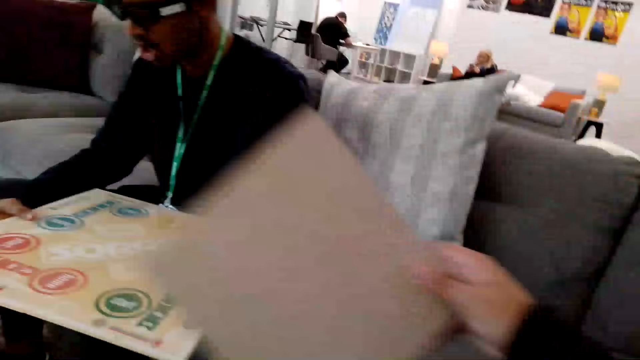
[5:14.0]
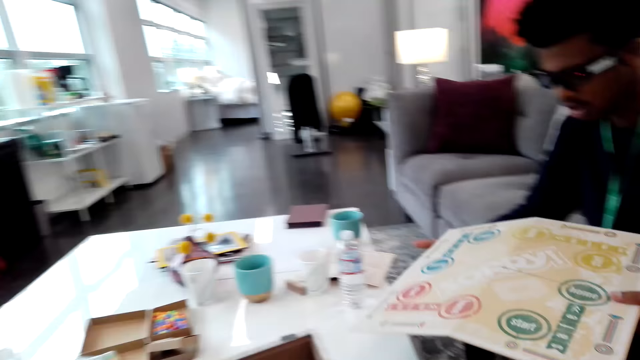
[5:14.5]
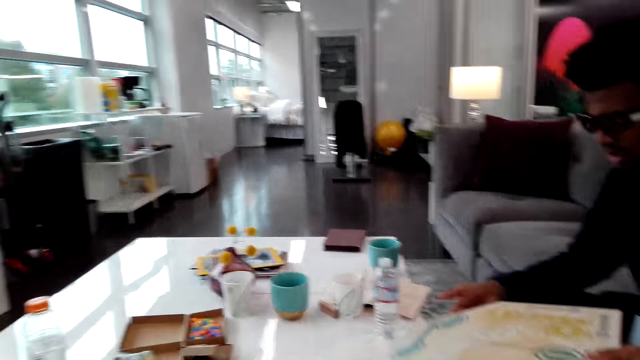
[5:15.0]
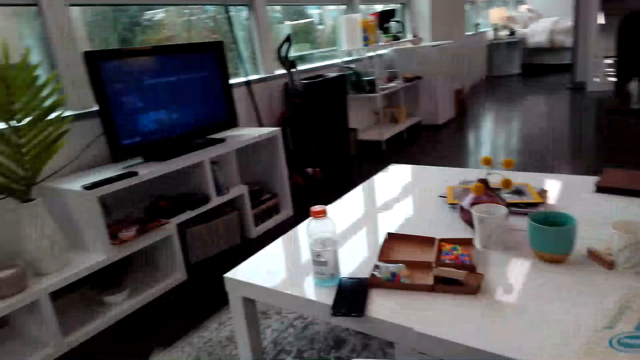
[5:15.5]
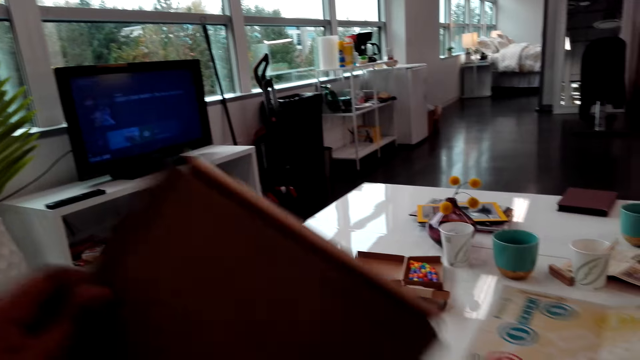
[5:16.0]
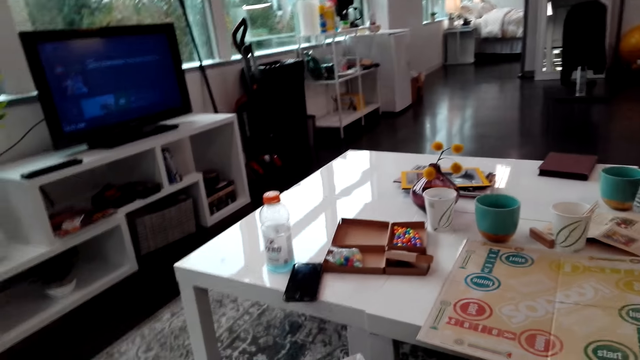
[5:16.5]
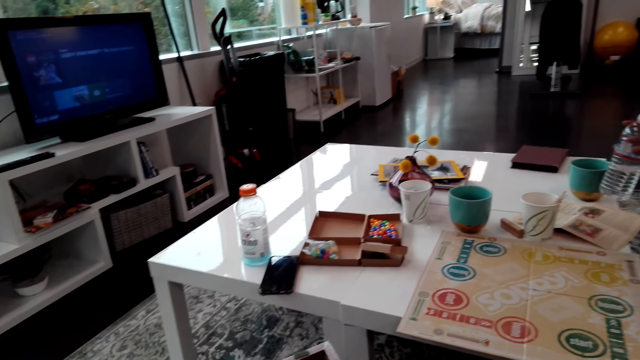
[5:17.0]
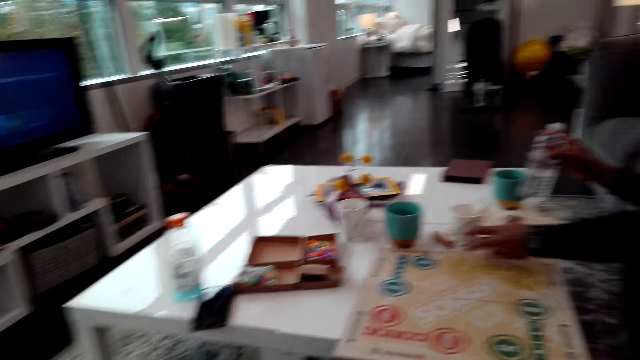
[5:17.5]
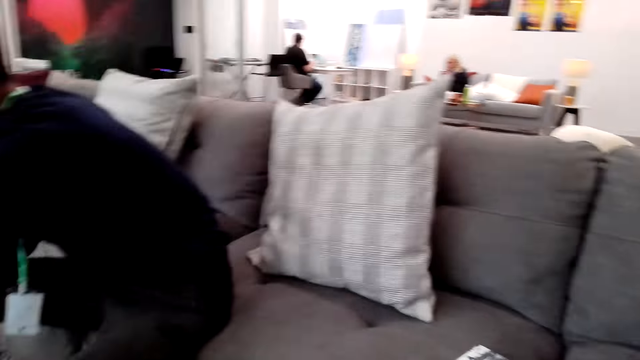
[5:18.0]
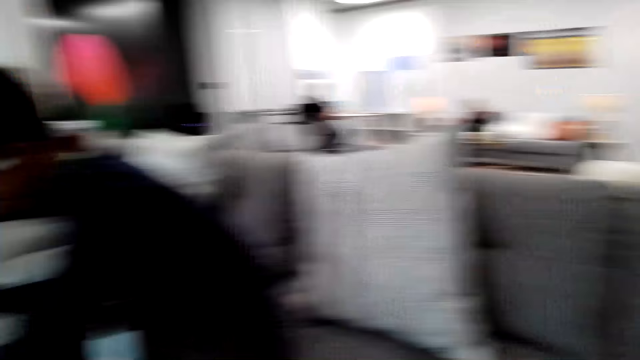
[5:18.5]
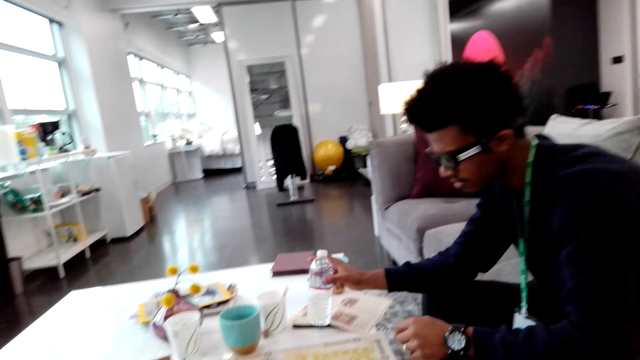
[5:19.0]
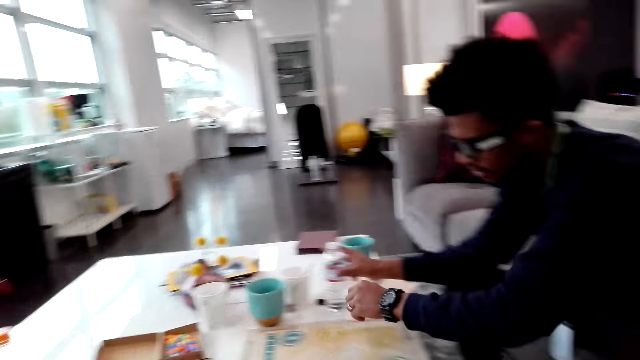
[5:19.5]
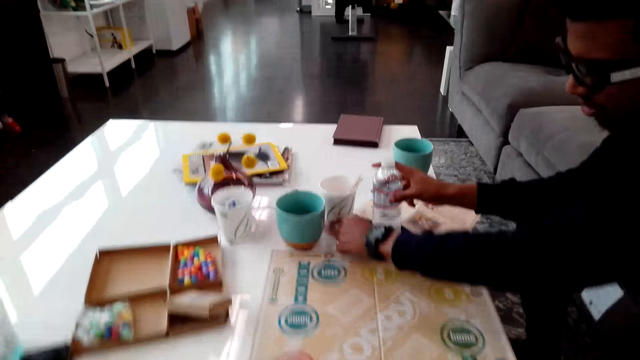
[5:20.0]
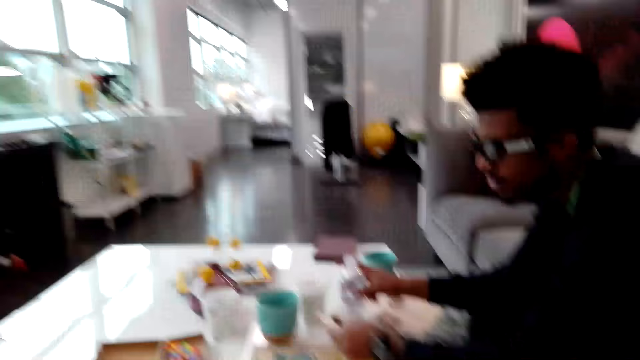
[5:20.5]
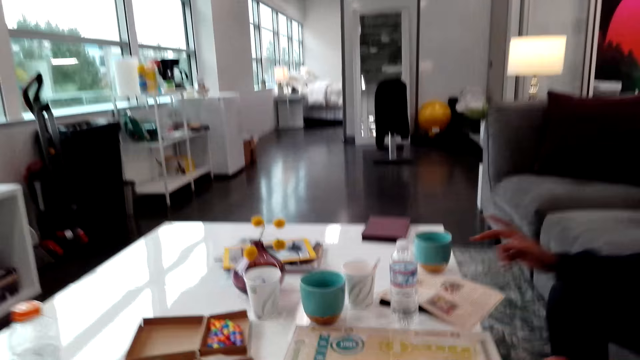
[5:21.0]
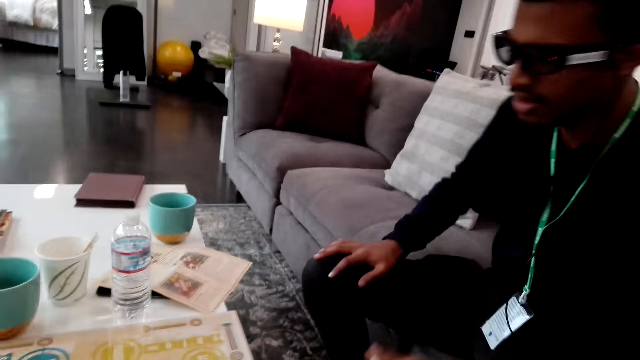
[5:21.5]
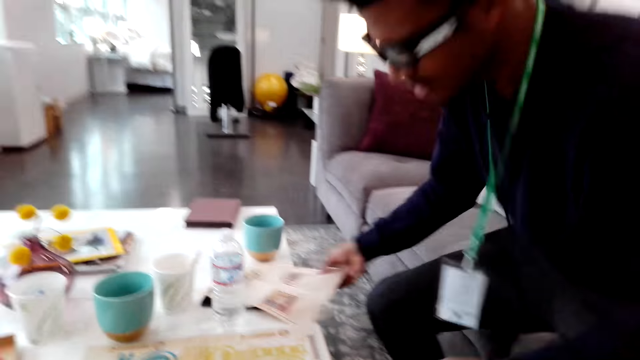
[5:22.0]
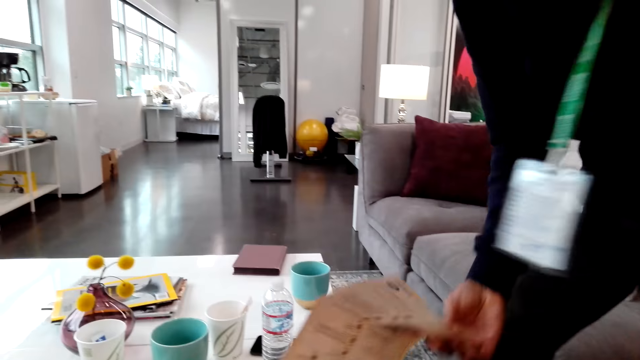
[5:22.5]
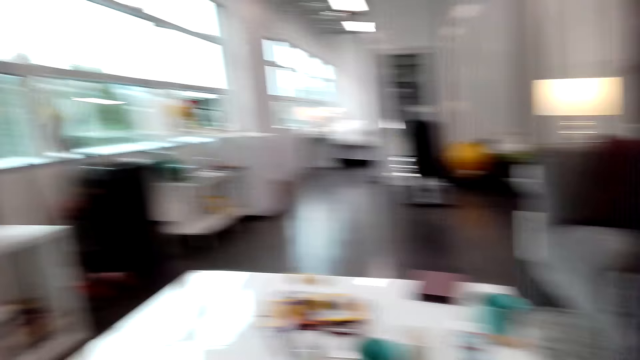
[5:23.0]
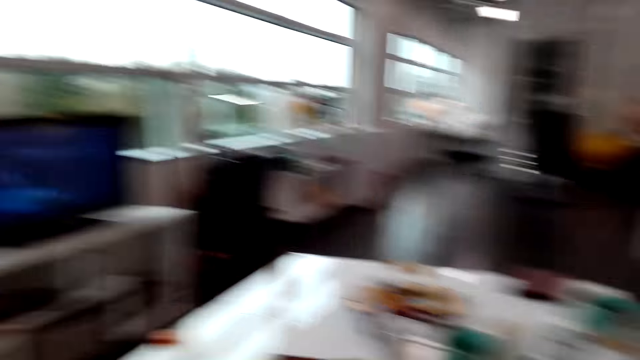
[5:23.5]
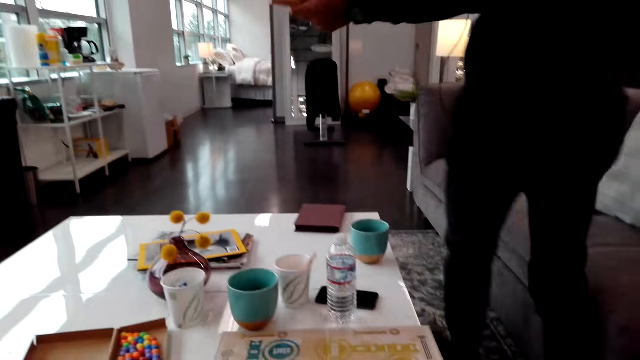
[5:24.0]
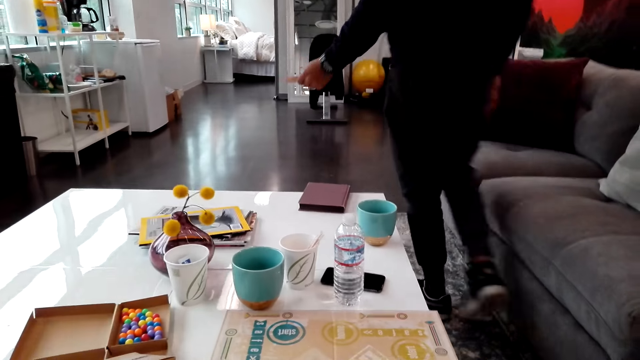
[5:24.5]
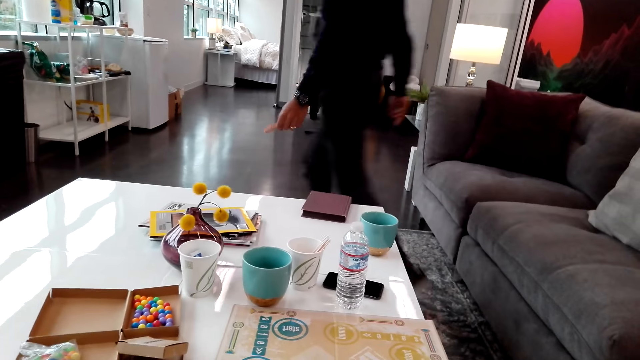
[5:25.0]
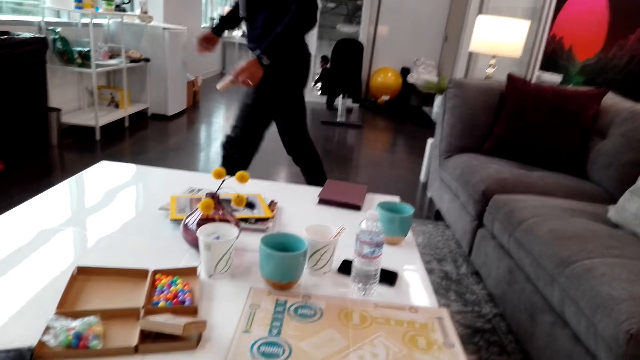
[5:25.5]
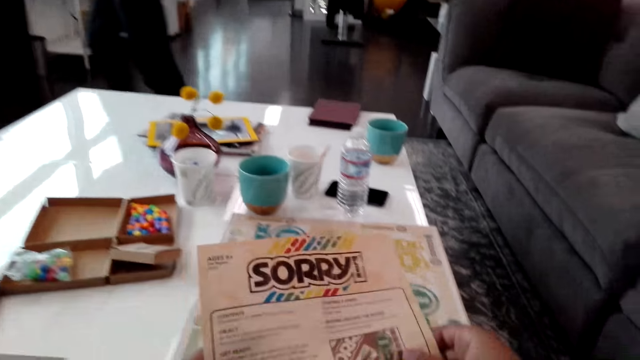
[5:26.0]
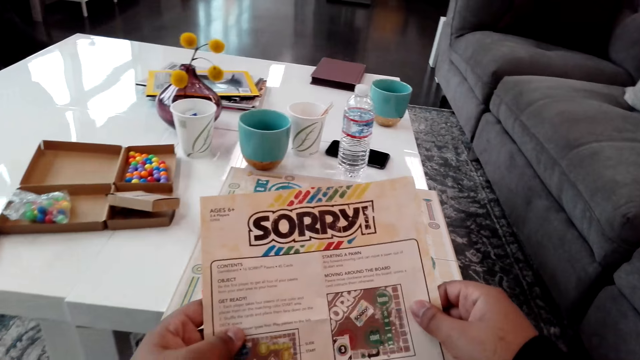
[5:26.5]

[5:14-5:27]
The camera wearer picks up a Sorry board. A man places the Sorry board on the table. The camera wearer covers the box. The man moves cups on the table. The camera wearer looks around. The man puts a bottle on the table and moves his hands. The camera wearer picks up a Sorry paper. The man stands. The man hands the paper to the camera wearer. The camera wearer looks around. The man walks in the living room.

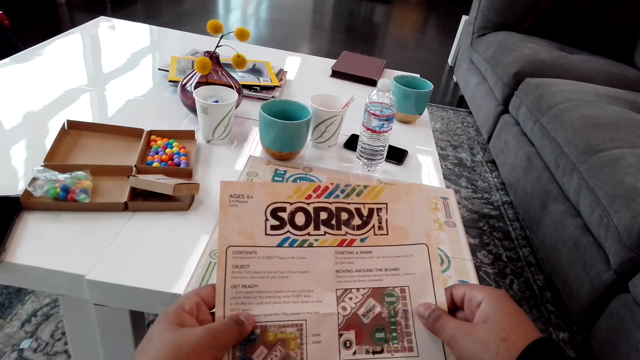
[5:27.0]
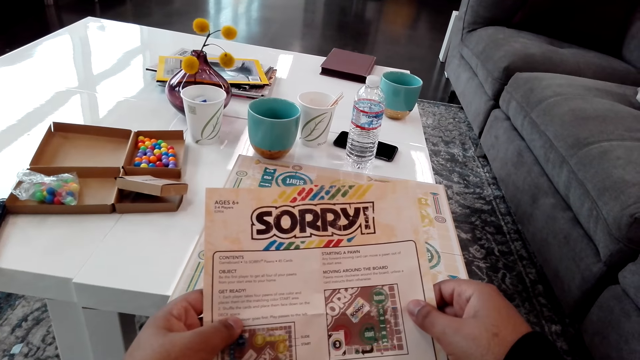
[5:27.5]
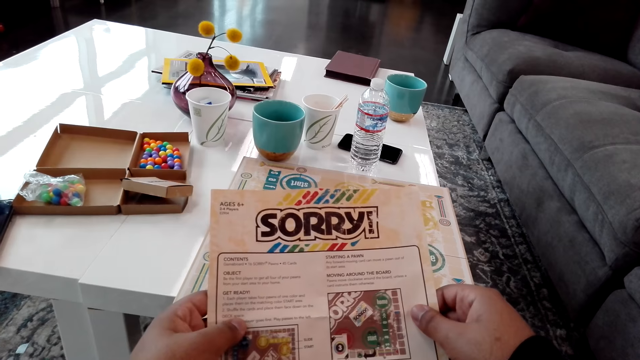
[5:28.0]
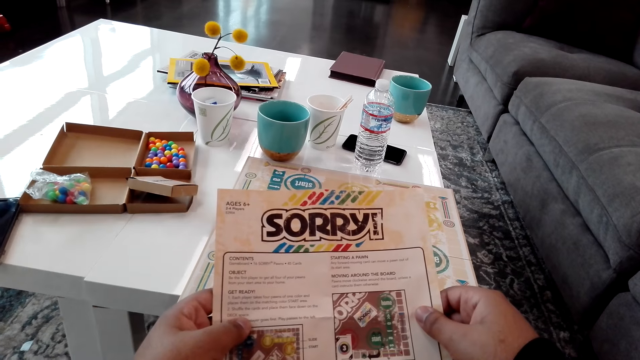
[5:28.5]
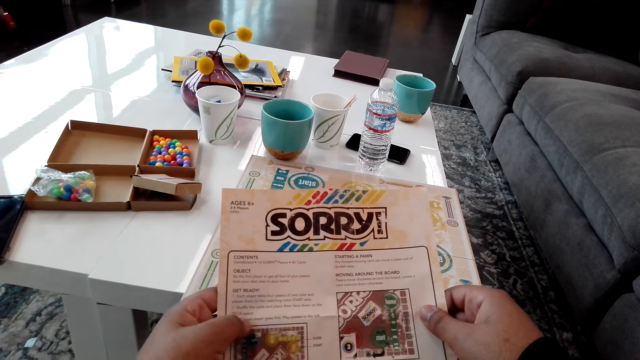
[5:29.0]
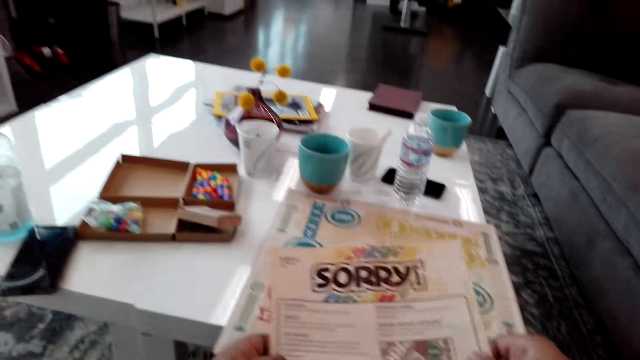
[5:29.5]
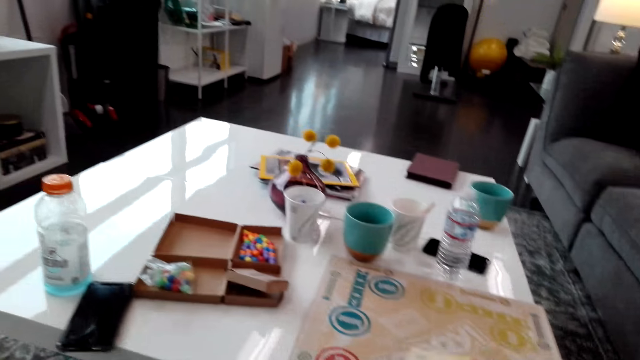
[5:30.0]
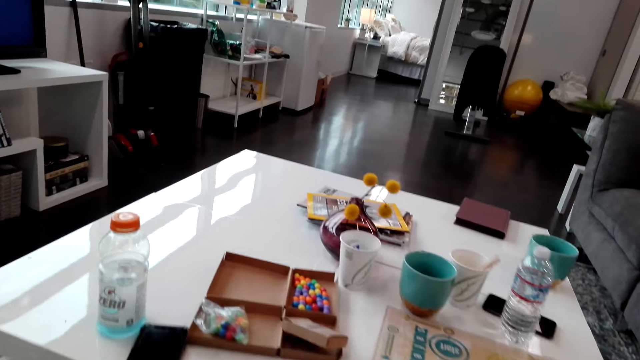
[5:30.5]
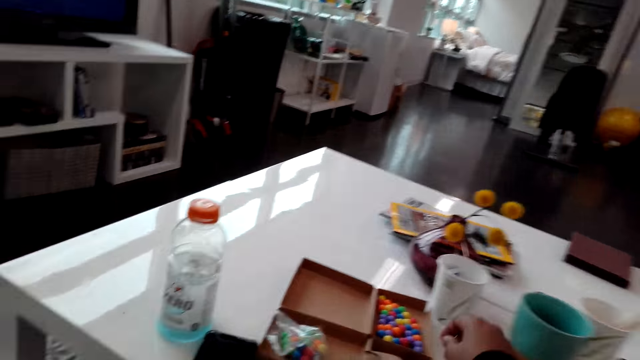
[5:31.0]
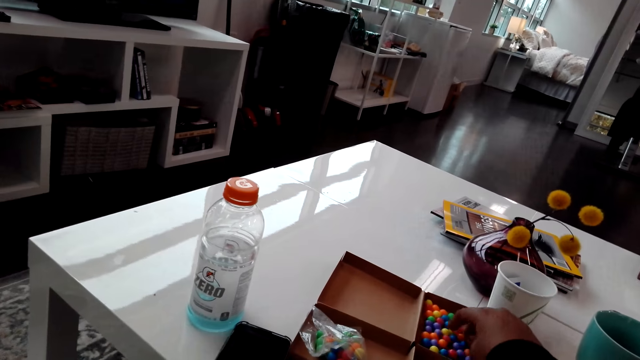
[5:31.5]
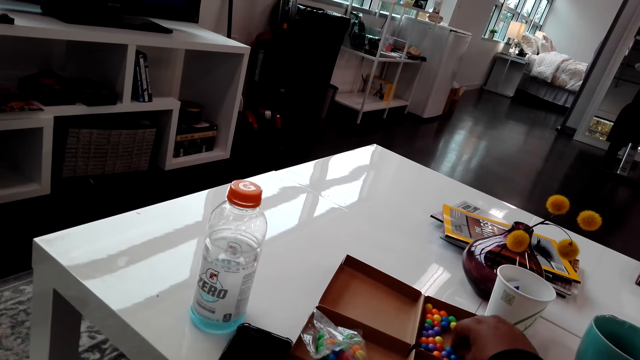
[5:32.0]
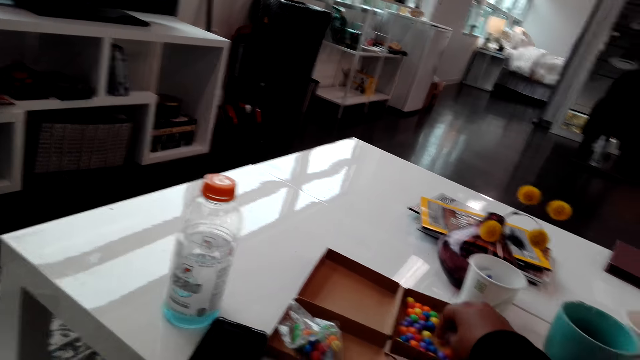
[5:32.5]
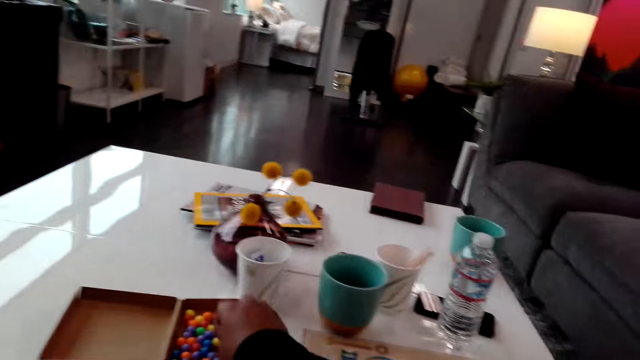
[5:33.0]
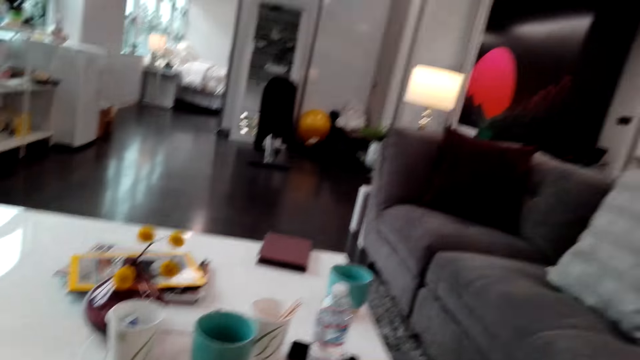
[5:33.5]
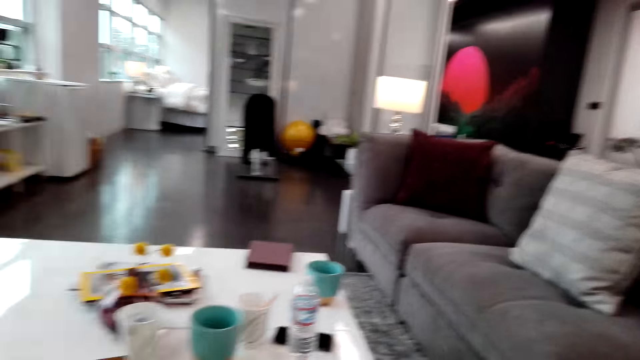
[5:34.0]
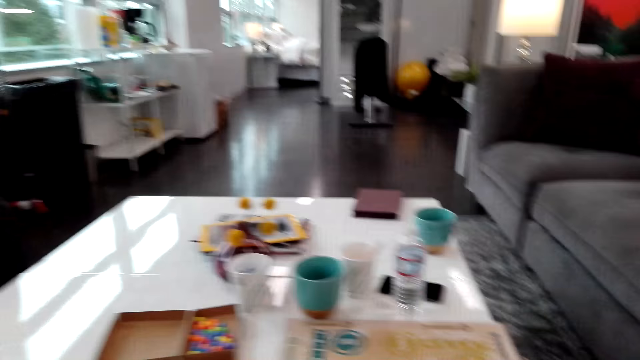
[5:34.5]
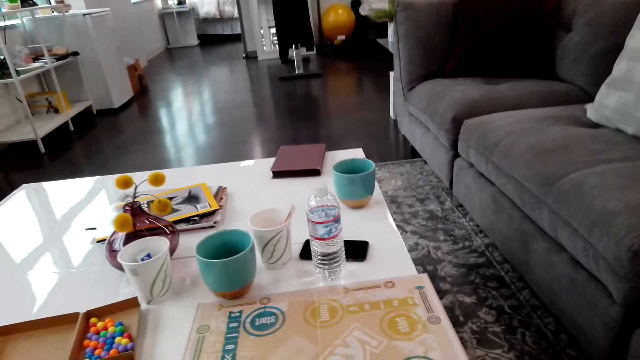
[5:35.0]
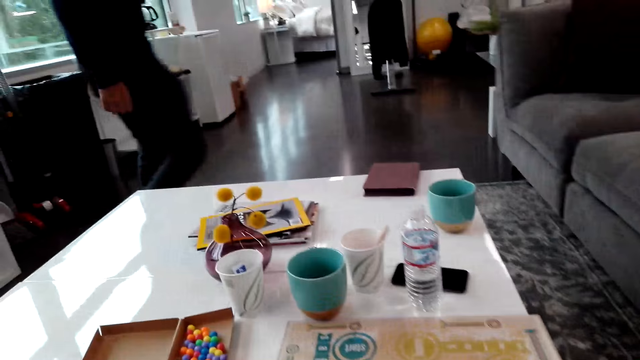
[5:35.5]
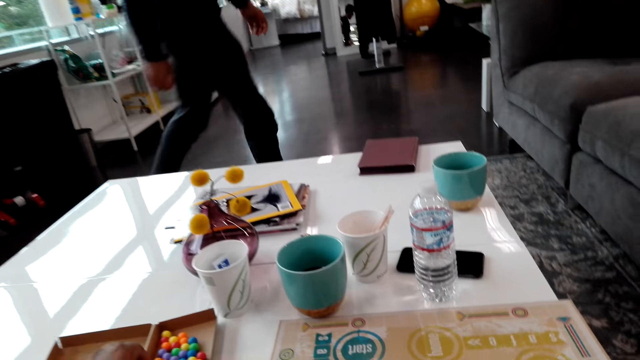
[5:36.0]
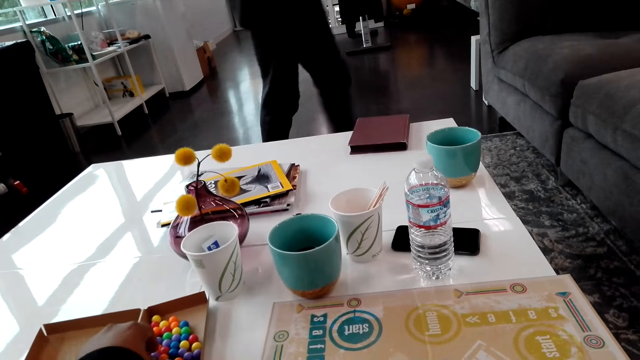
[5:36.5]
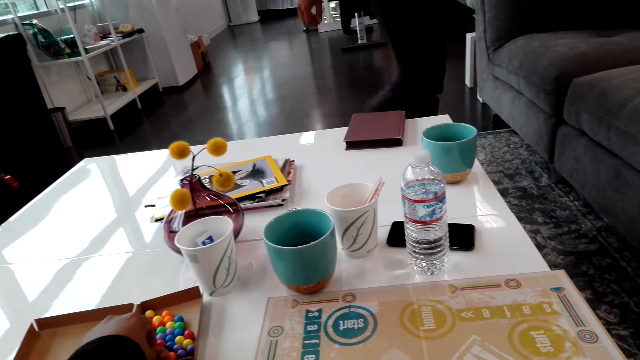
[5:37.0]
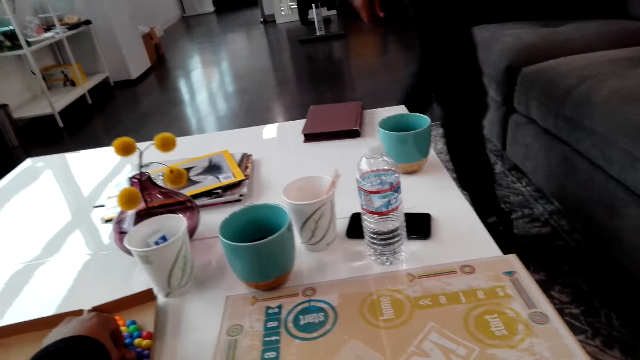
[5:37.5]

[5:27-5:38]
The camera wearer reads the instructions on the paper. They pick balls from the box. They look around. A man walks.
